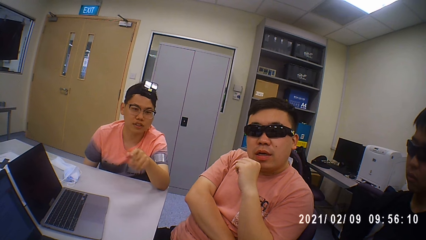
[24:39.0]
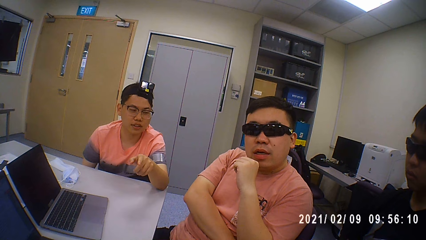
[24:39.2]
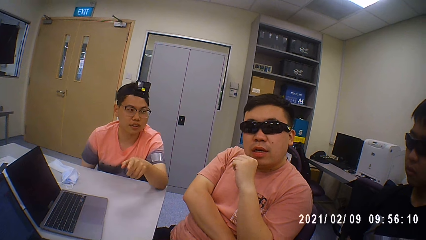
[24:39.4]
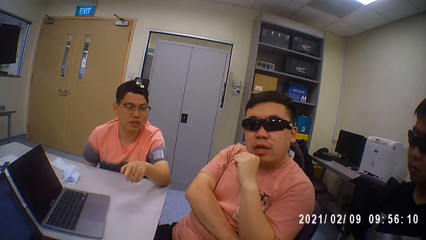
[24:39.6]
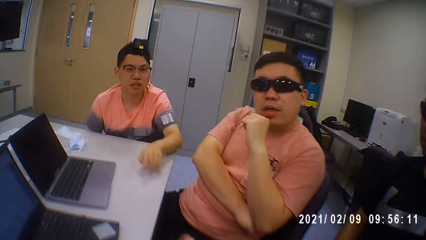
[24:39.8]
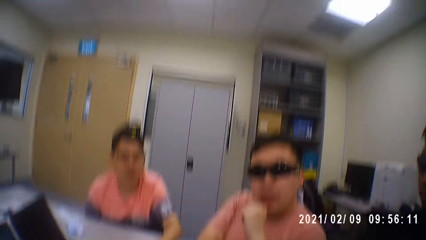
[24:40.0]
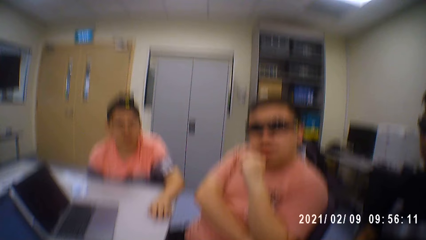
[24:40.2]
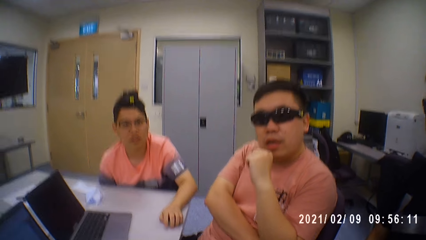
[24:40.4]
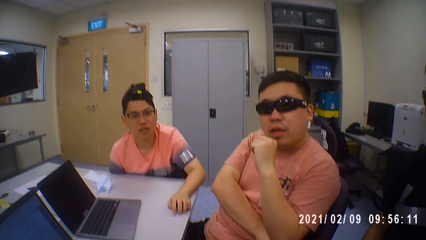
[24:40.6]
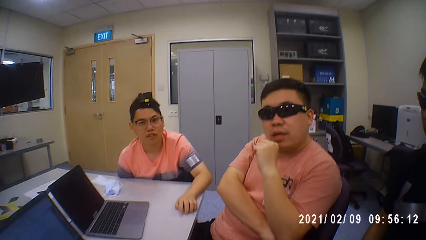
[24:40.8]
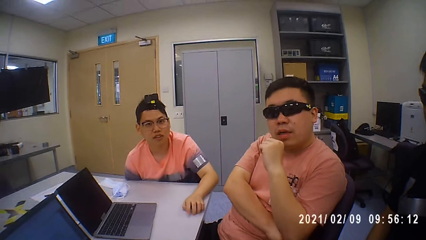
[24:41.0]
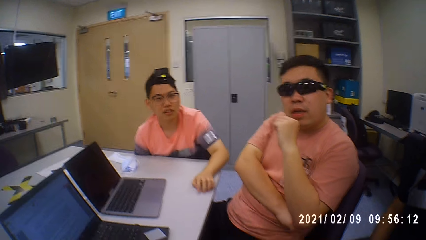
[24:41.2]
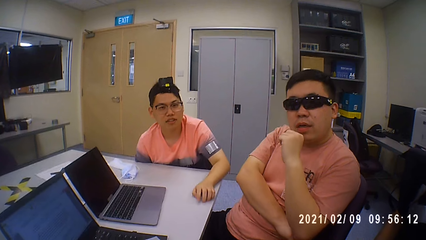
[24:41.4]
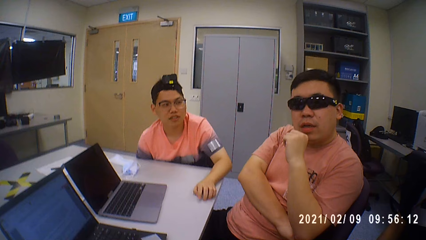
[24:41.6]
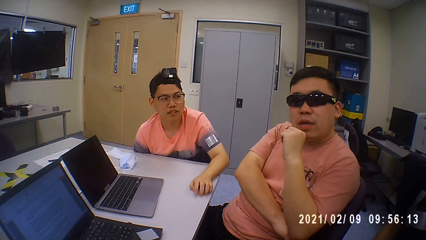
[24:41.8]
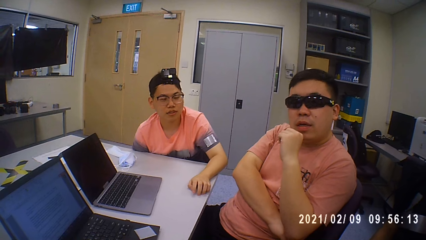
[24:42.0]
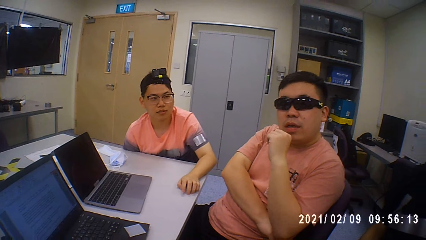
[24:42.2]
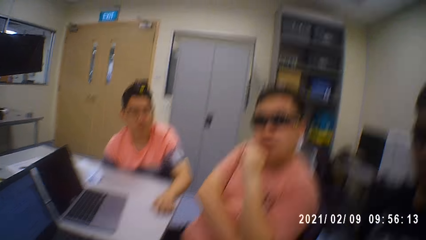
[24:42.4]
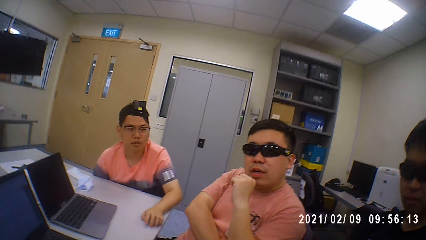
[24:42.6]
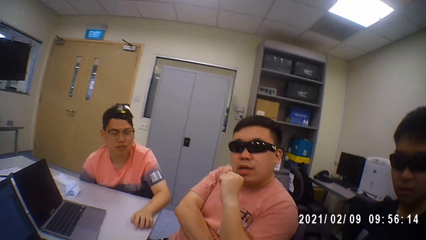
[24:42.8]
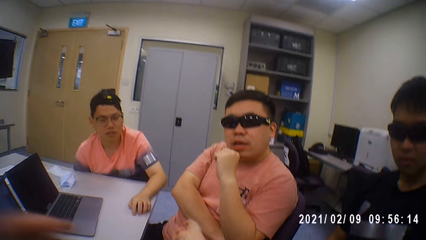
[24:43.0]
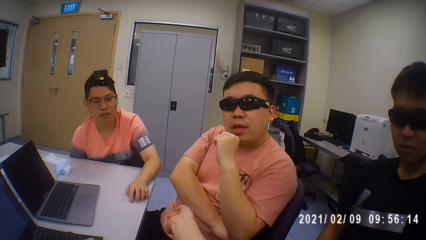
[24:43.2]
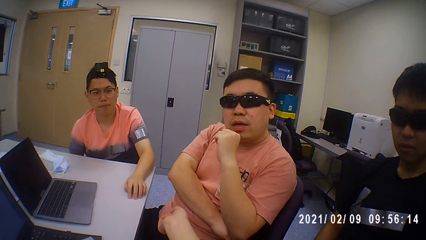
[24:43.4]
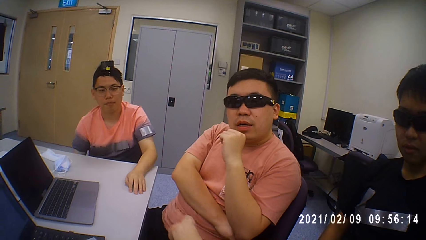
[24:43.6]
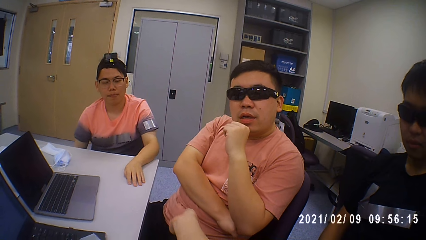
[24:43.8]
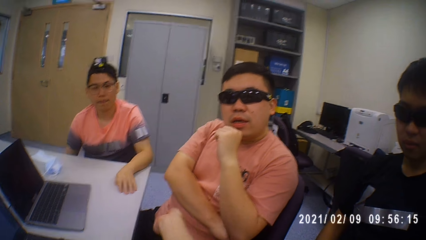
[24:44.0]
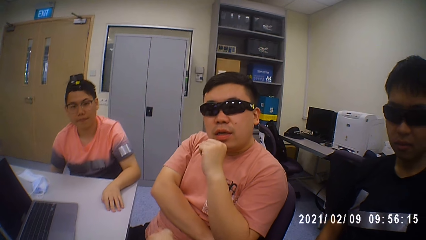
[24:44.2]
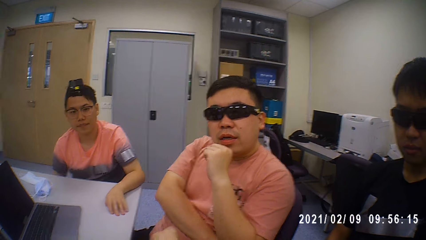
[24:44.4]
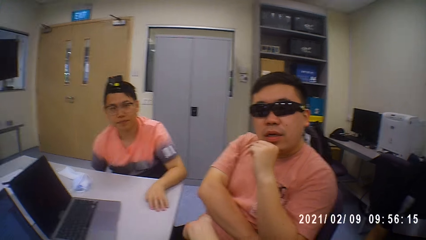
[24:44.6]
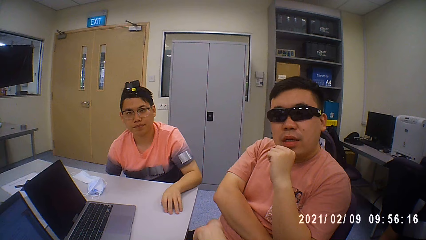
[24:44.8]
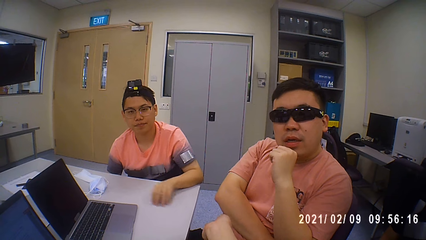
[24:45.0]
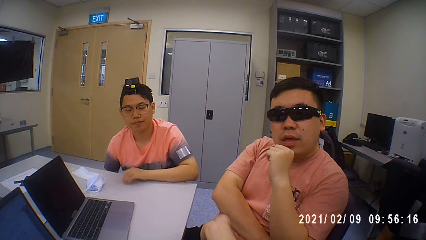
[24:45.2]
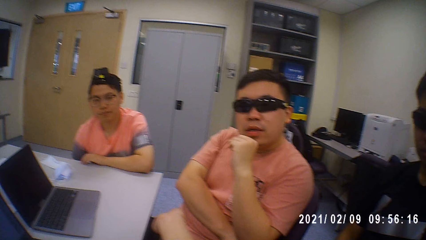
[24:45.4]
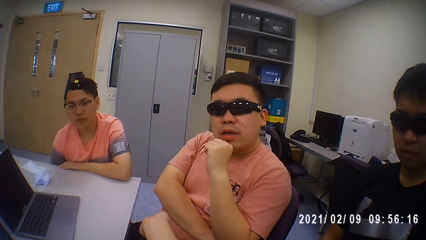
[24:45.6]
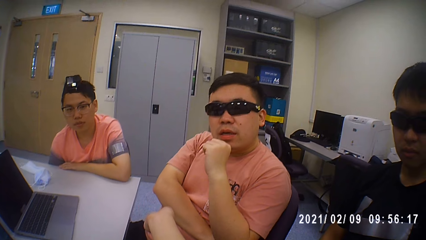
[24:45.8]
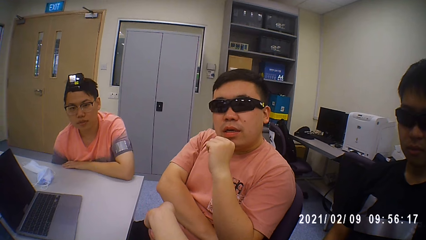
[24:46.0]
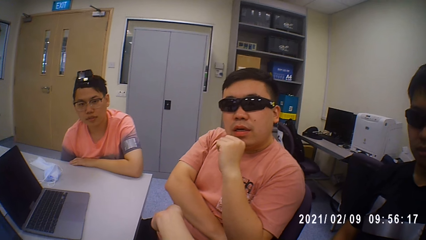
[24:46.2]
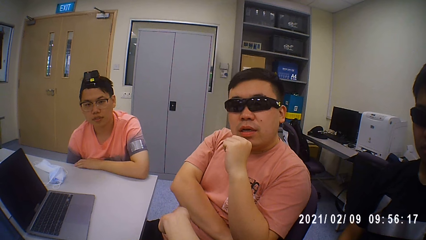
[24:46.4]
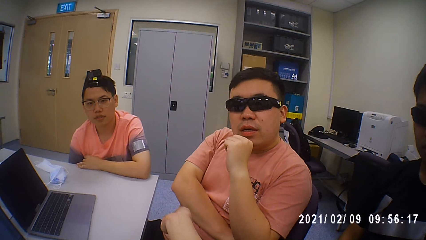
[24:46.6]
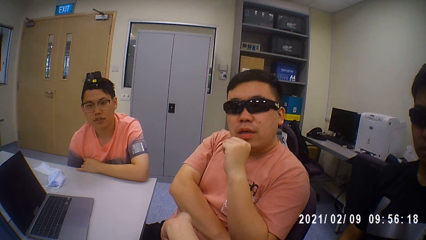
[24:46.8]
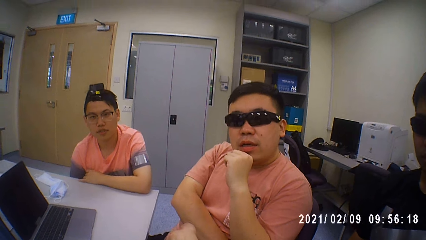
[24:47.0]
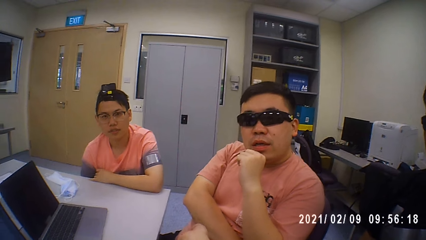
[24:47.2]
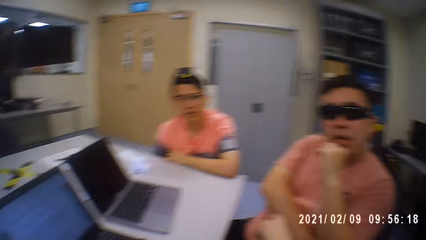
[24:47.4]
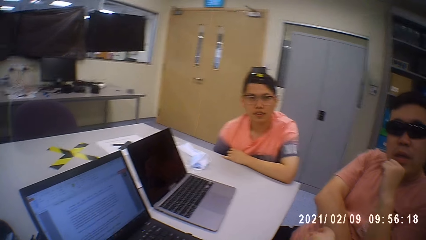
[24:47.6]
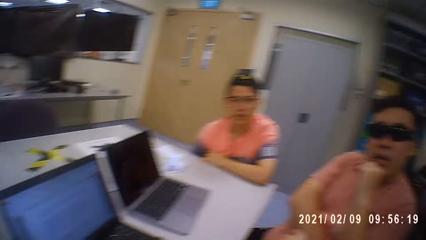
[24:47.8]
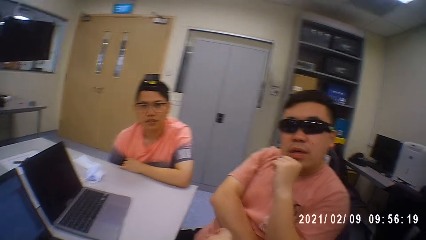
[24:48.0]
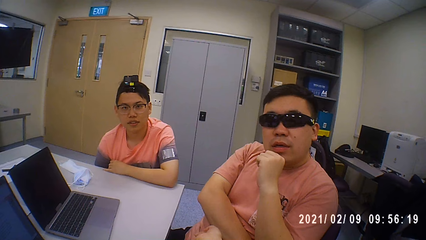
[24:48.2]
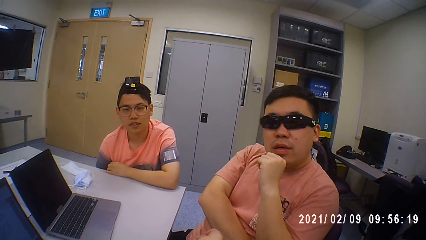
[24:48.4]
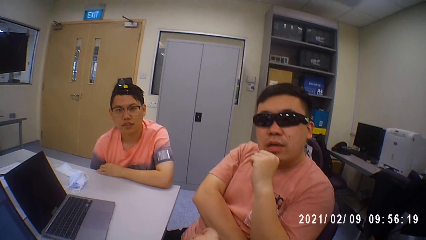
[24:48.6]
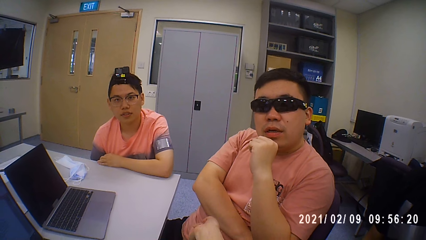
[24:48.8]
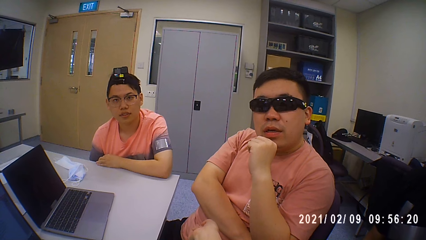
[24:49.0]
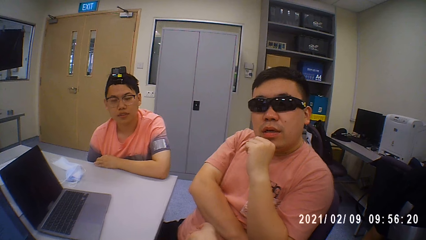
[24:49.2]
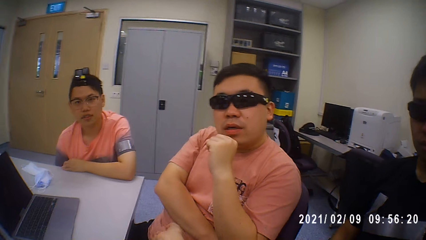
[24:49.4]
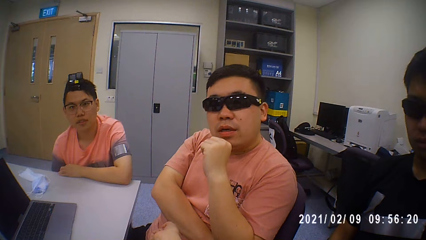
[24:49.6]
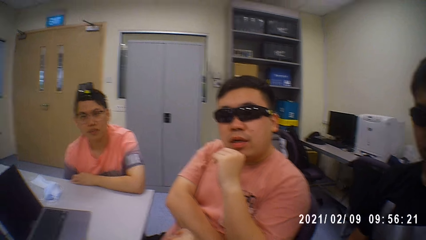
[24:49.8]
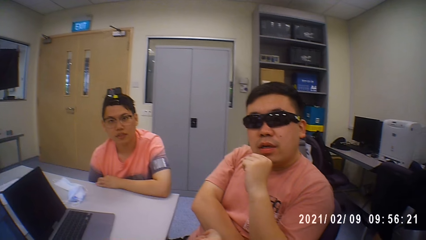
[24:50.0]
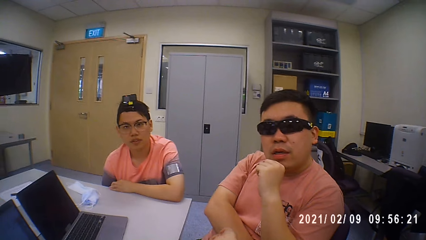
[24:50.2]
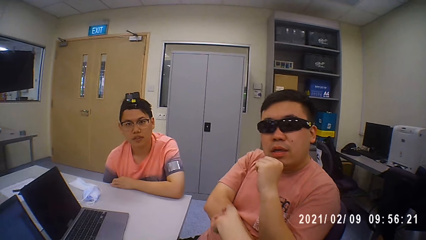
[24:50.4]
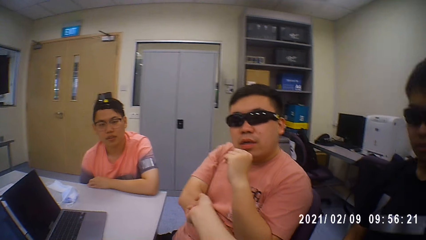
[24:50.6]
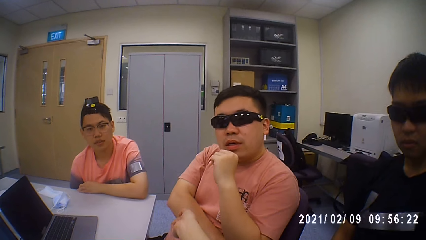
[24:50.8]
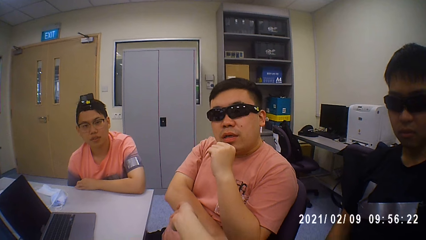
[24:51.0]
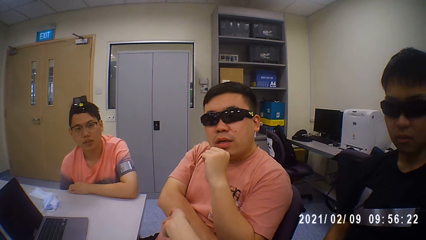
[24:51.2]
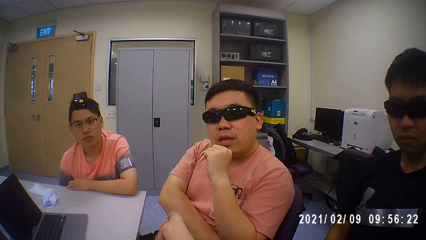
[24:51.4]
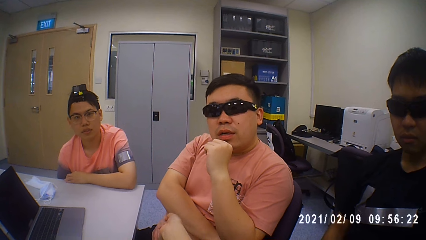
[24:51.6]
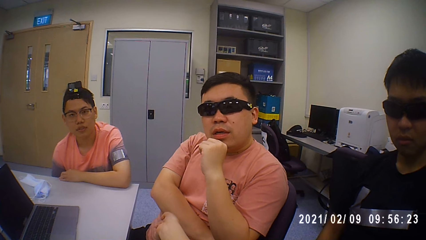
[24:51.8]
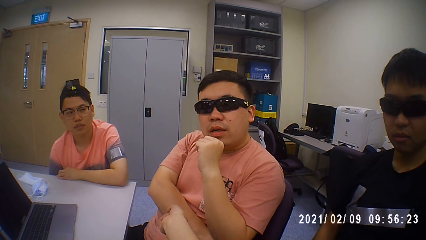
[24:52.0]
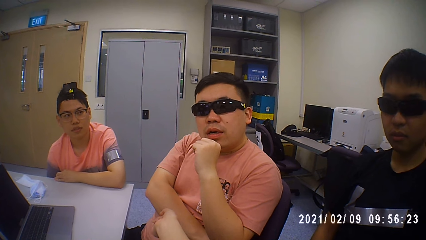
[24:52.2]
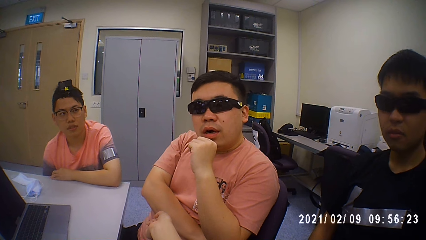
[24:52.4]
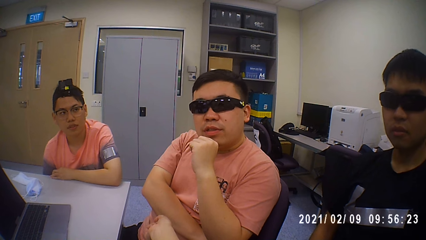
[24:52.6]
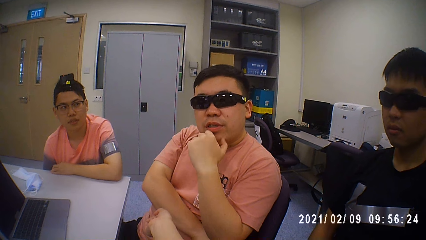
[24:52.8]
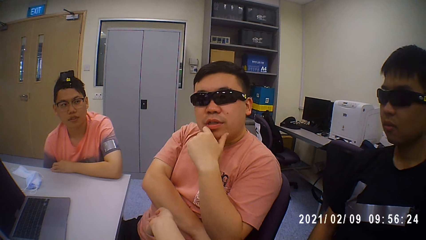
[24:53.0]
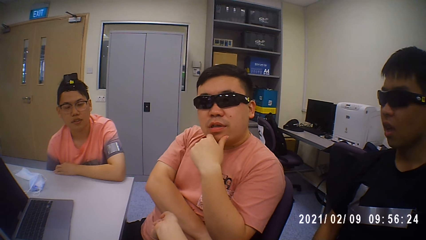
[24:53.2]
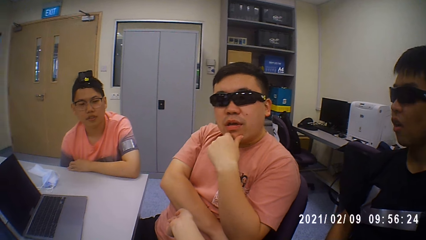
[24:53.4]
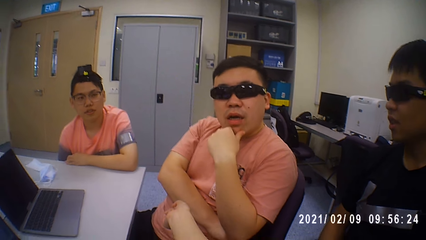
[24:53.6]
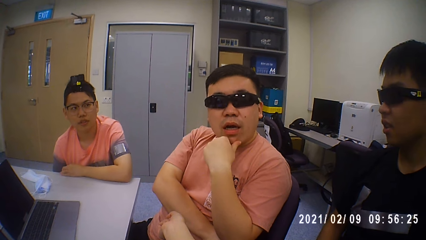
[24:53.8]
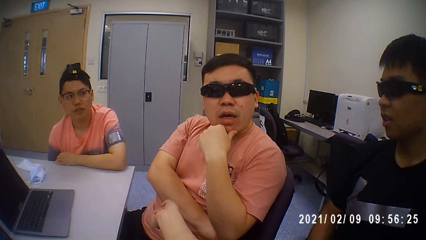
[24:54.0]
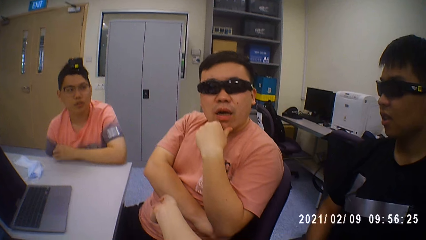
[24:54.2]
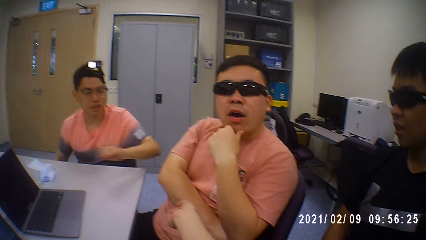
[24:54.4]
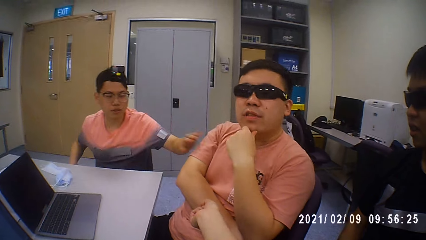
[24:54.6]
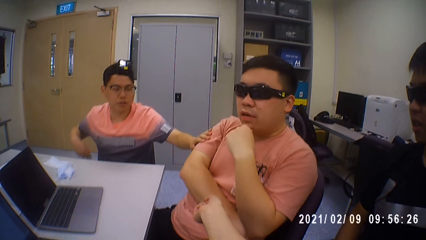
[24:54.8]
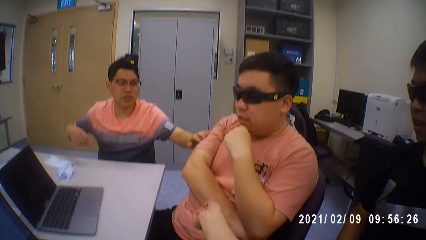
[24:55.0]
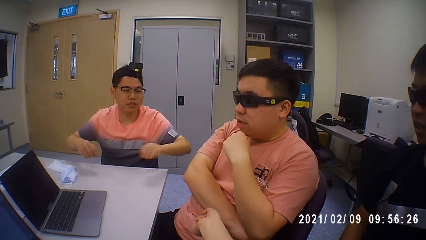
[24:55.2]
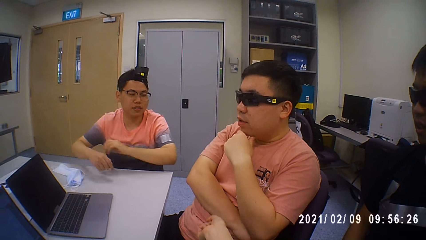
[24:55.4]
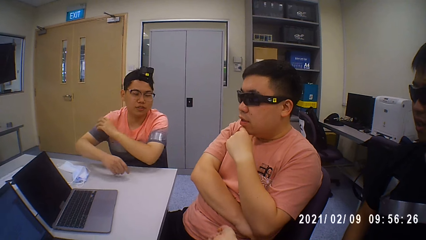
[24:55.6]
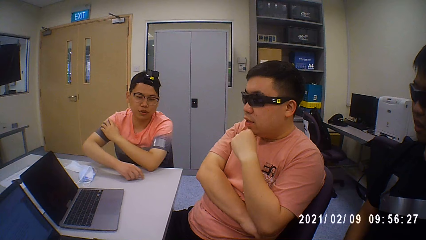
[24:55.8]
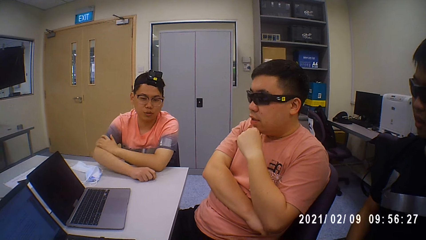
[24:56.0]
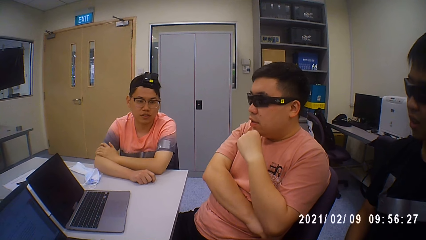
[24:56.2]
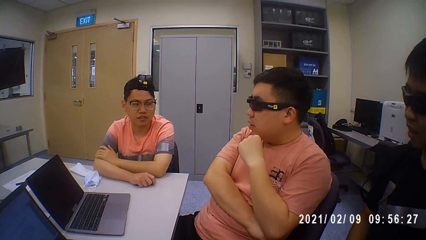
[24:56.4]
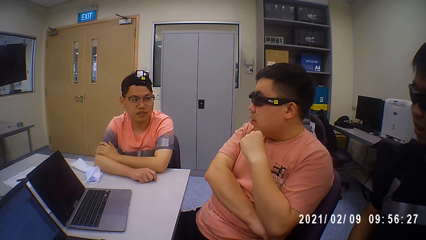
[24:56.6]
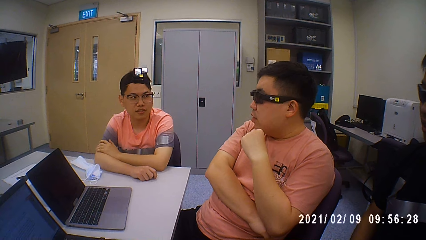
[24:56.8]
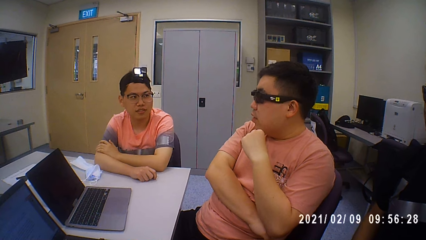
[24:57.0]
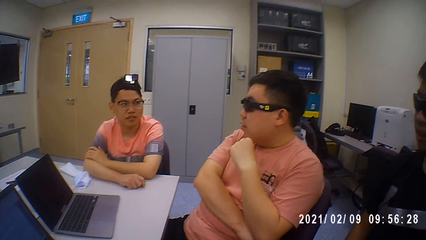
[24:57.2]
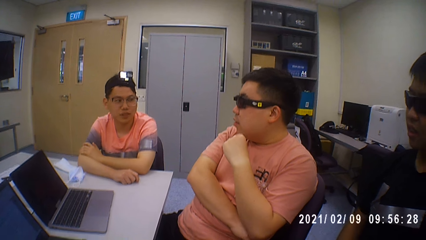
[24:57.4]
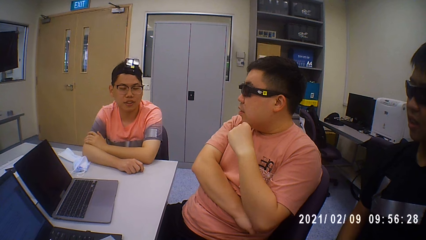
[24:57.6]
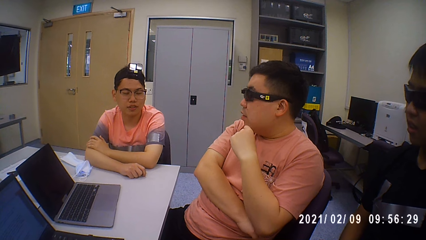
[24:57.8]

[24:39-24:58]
The camera wearer looks around.
